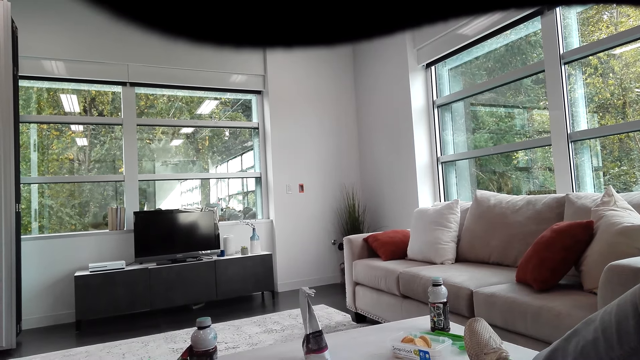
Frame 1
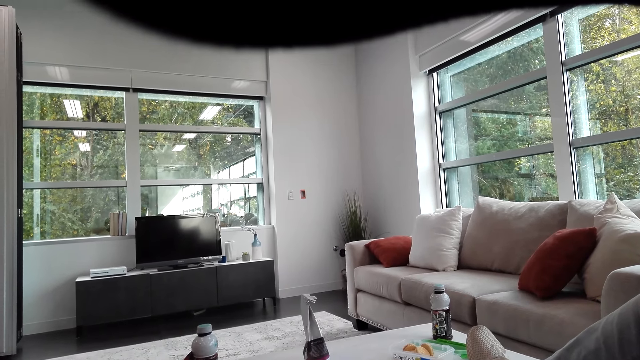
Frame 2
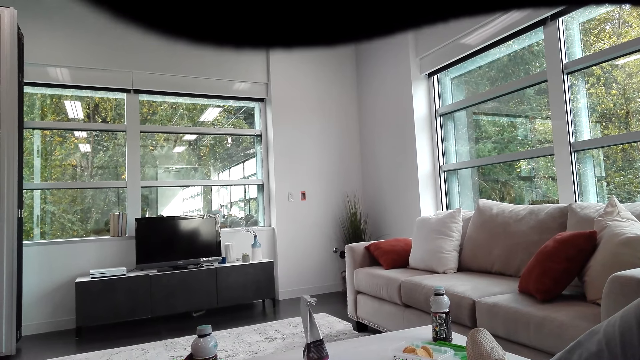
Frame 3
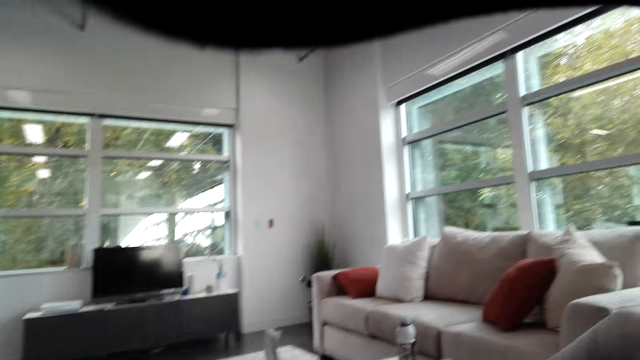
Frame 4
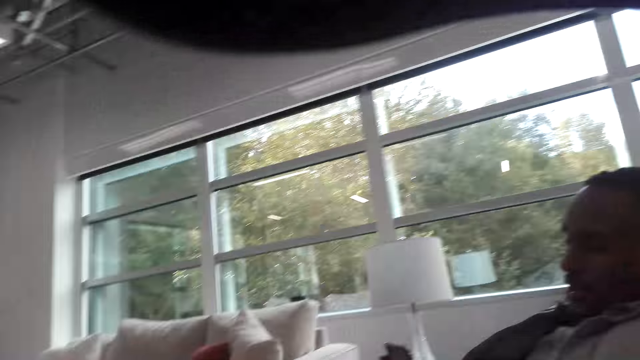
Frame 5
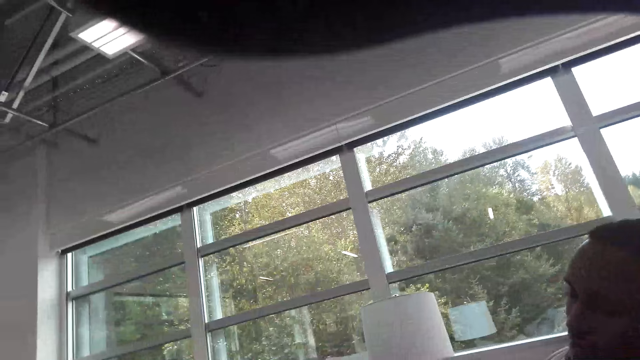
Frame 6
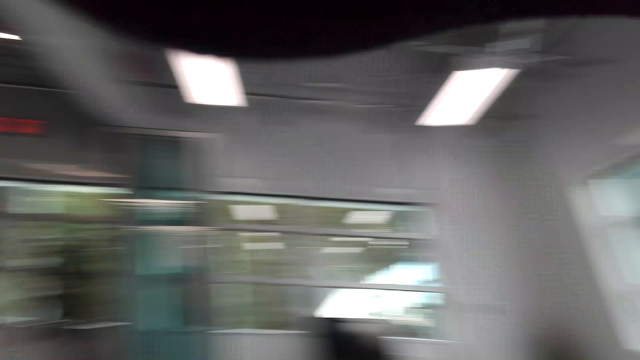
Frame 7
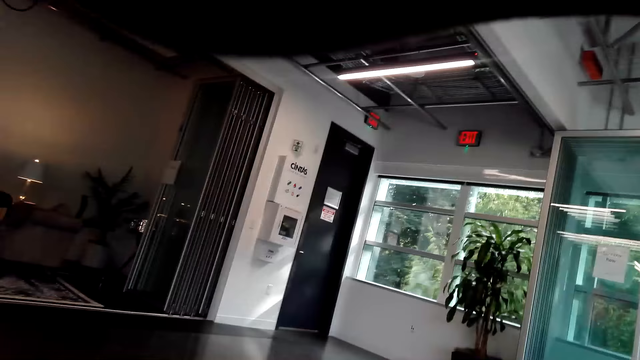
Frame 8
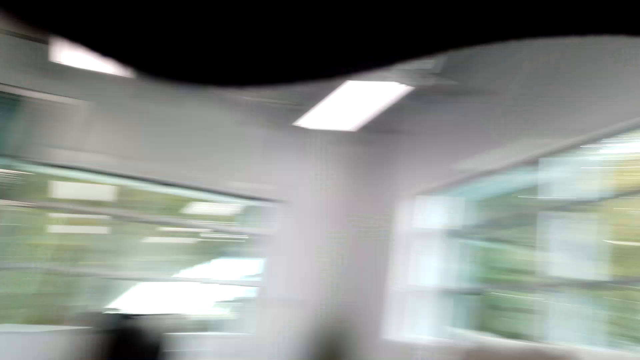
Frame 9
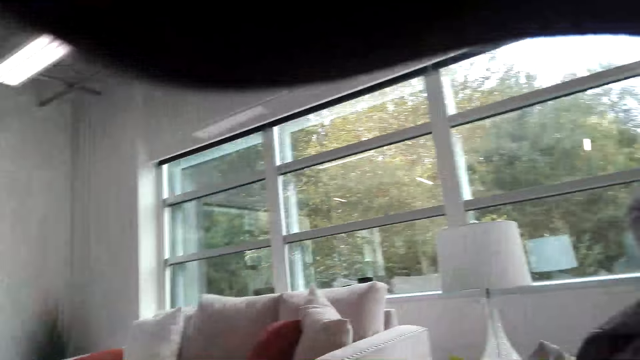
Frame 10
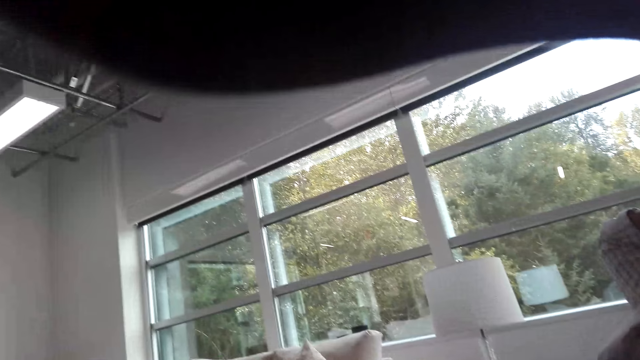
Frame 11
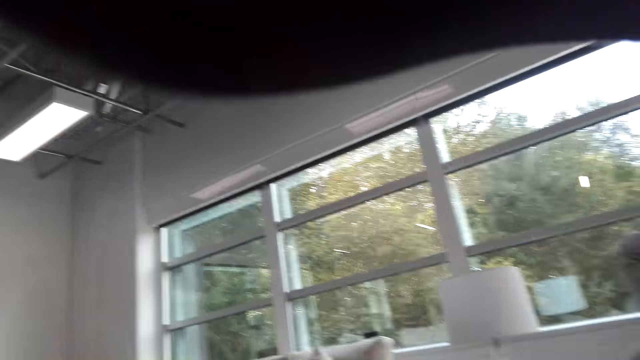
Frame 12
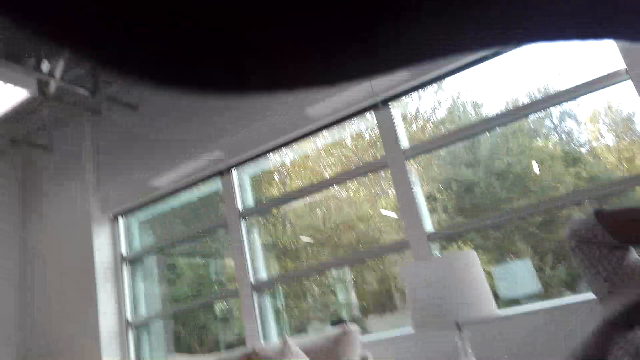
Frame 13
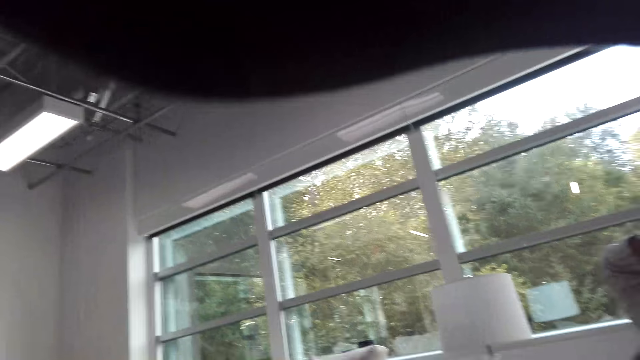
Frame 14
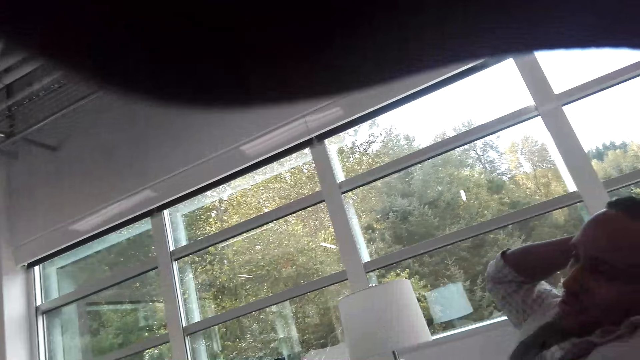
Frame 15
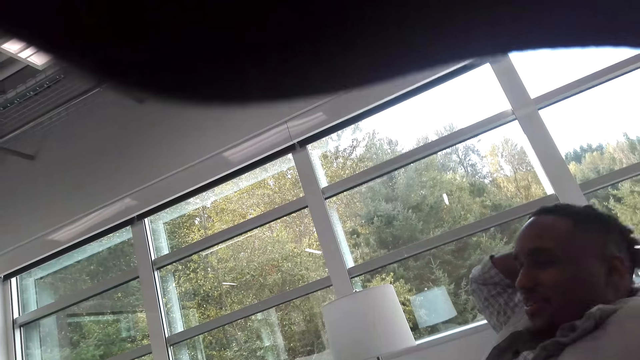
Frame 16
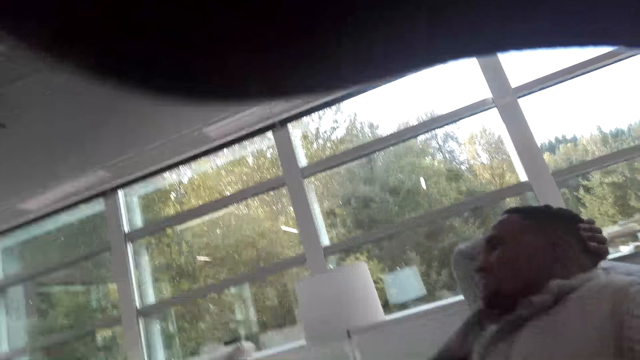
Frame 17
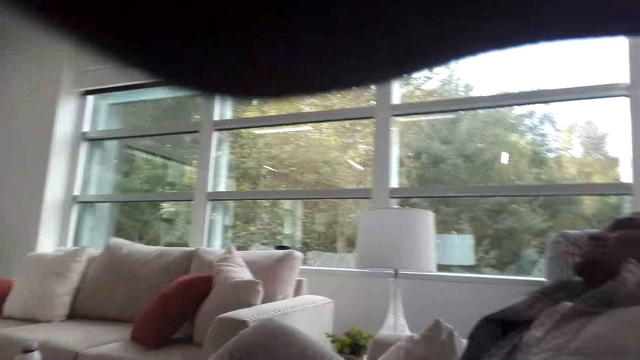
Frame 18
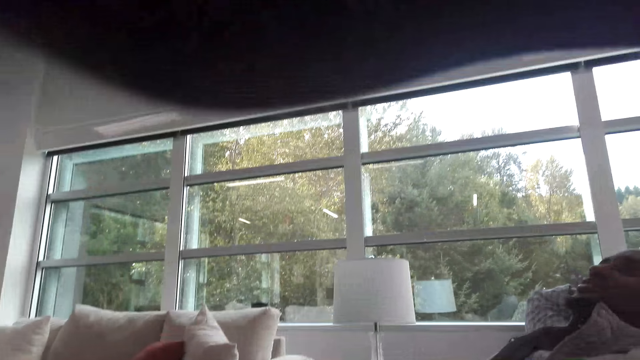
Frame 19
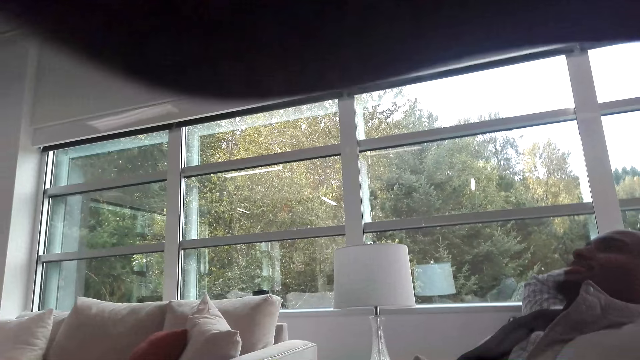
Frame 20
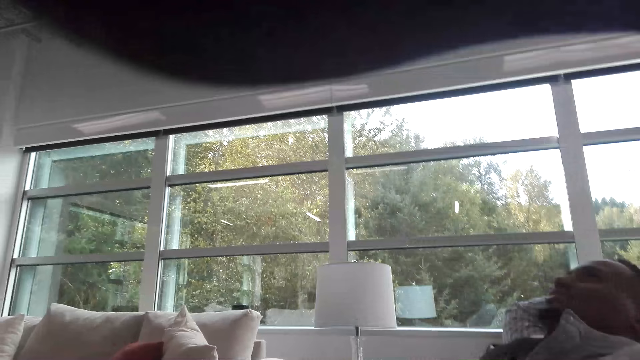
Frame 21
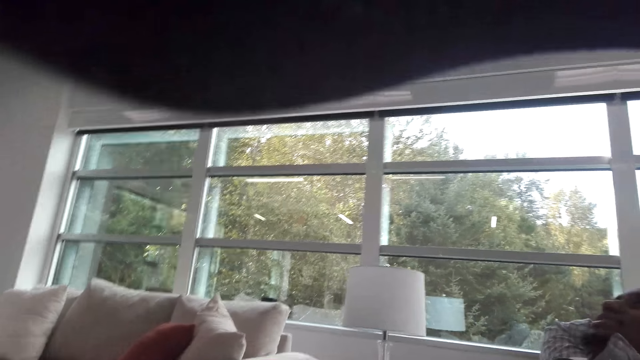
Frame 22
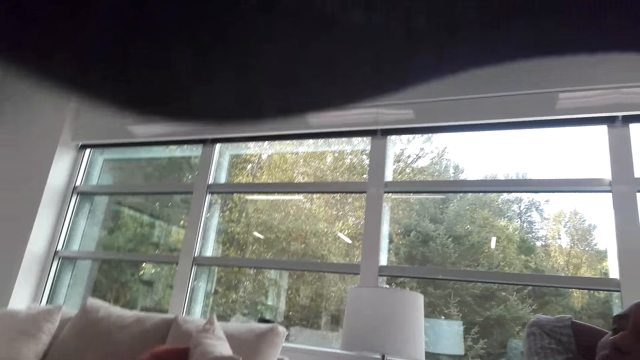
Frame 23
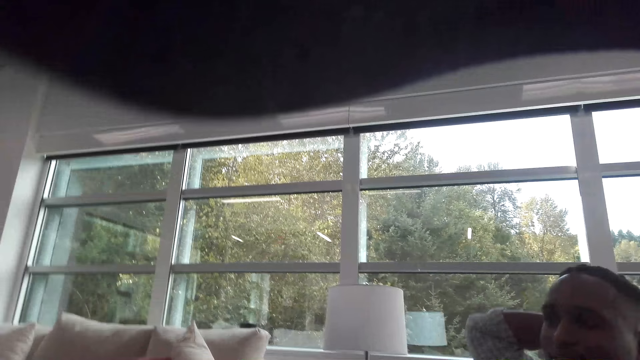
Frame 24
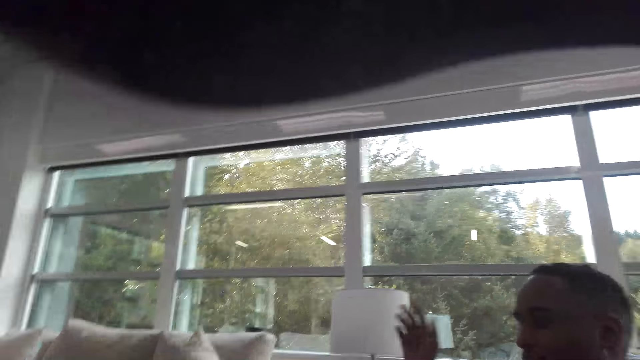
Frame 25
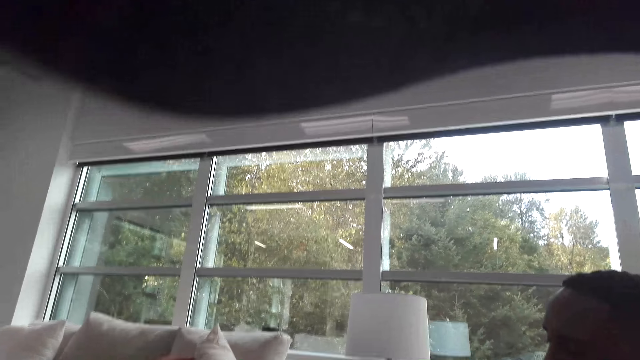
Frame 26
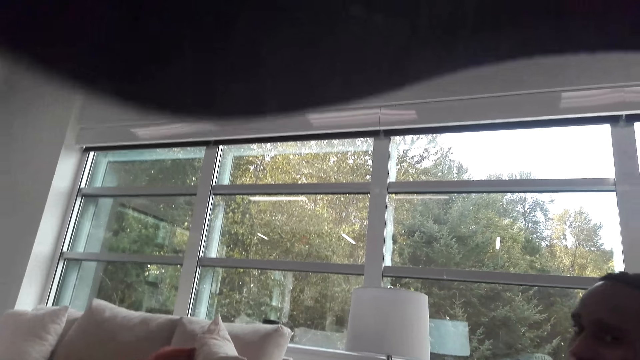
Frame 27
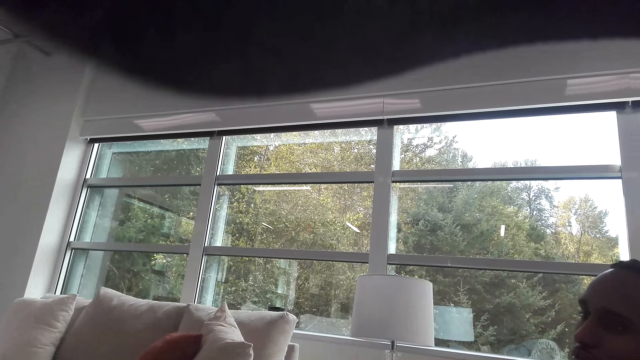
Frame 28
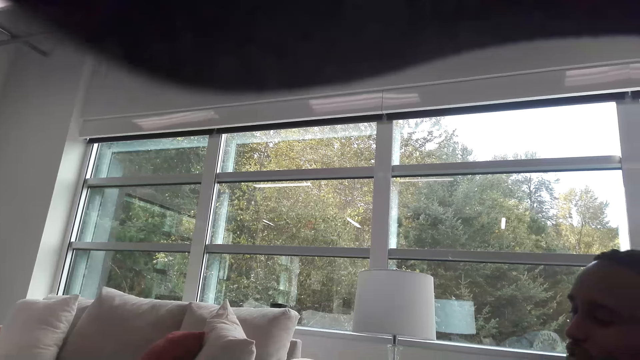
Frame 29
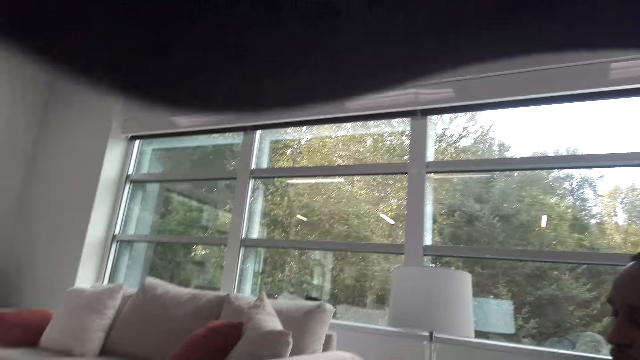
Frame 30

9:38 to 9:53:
The camera wearer talks with a man. The man talks with the camera wearer. The camera wearer looks around. They talk with the man. They talk with the man again.

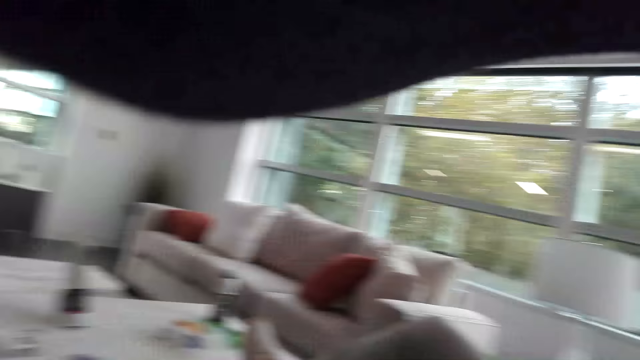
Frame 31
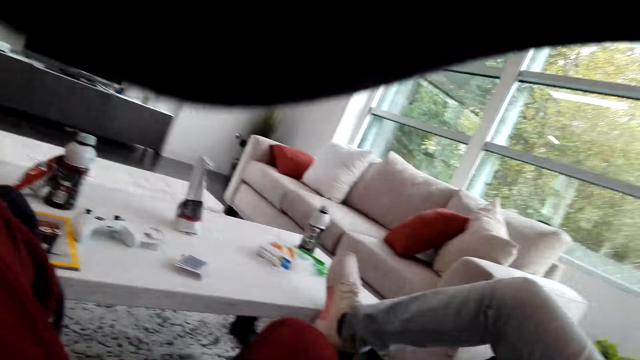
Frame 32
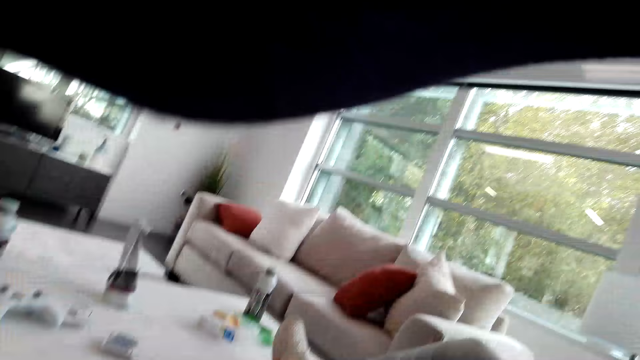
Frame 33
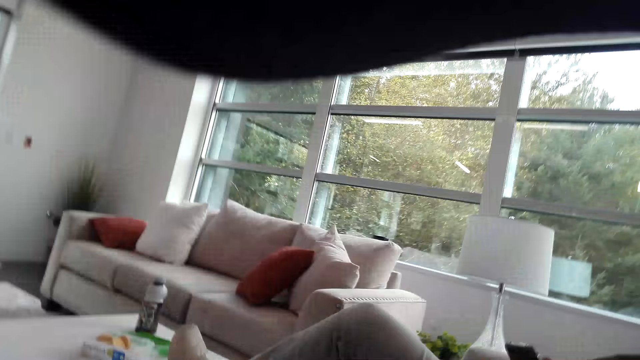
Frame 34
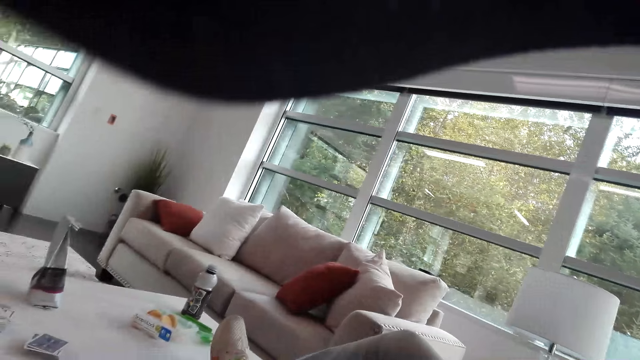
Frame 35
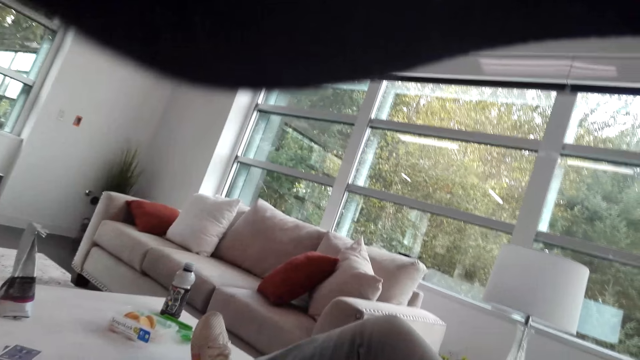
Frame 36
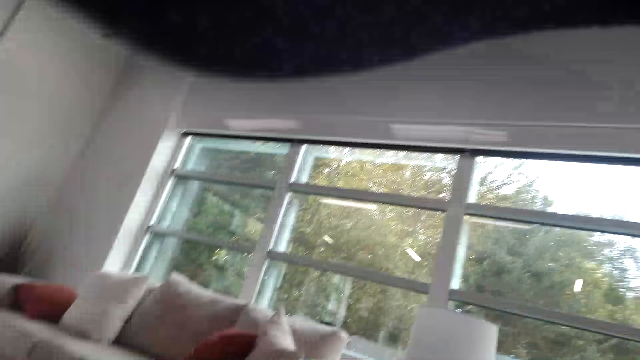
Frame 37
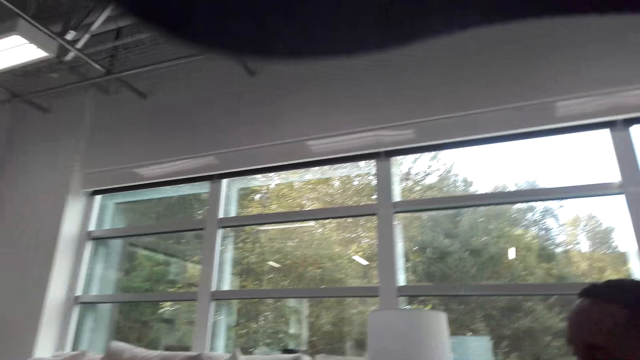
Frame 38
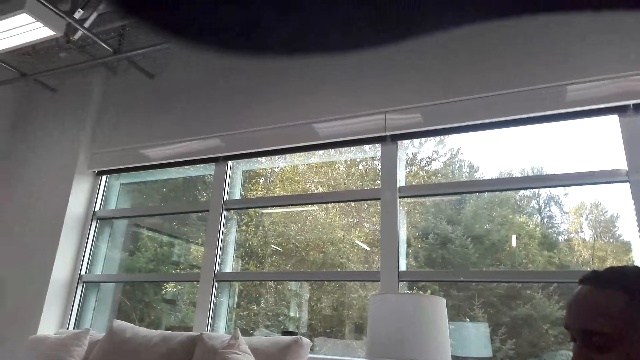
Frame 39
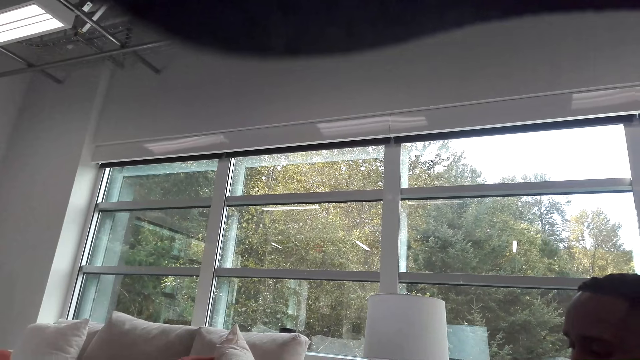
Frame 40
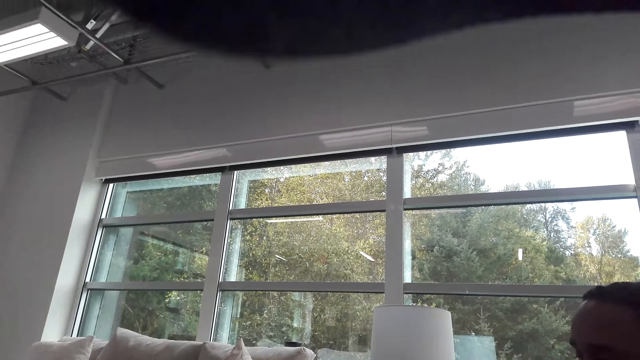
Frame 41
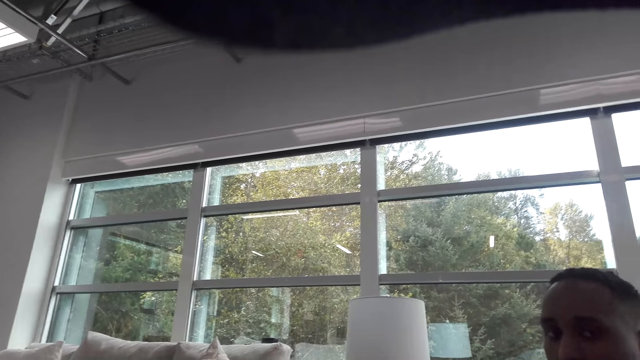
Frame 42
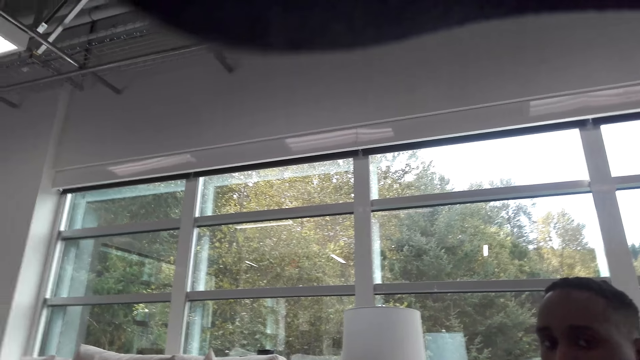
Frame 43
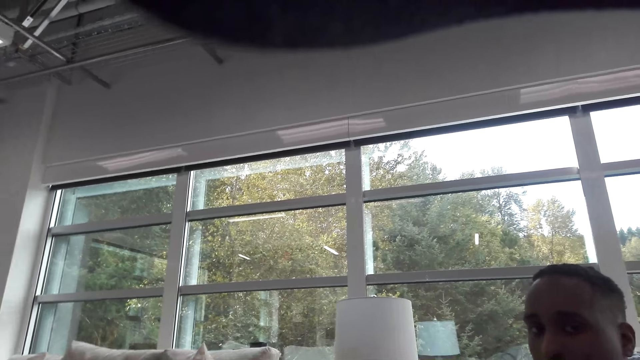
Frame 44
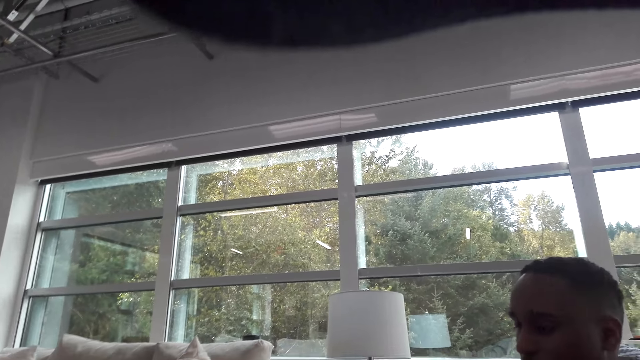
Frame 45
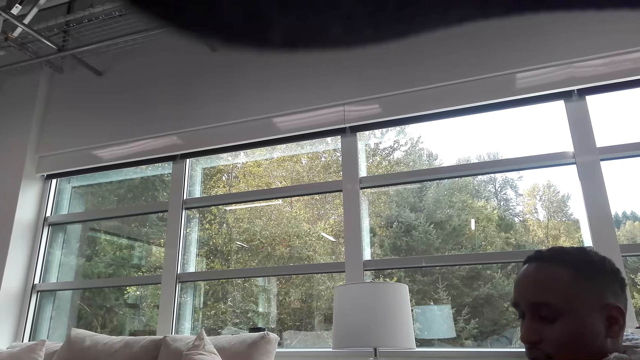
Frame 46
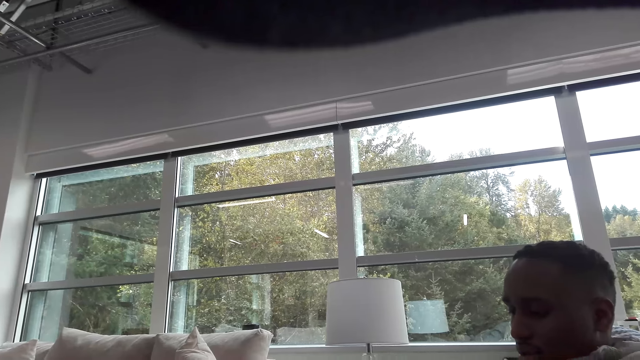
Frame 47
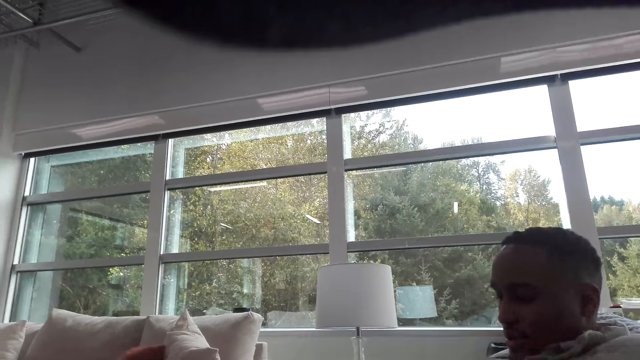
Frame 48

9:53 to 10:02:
A man talks with the camera wearer. The camera wearer talks with the man.
